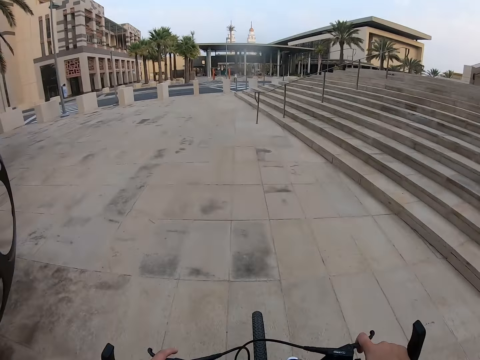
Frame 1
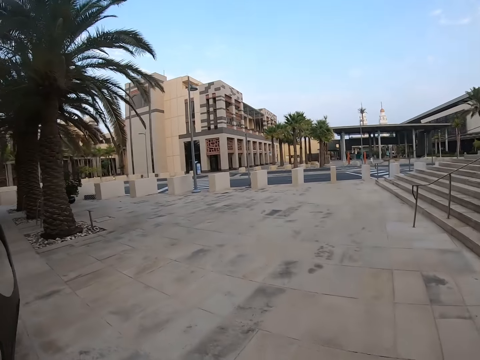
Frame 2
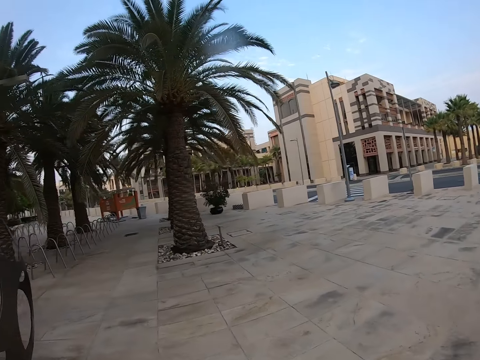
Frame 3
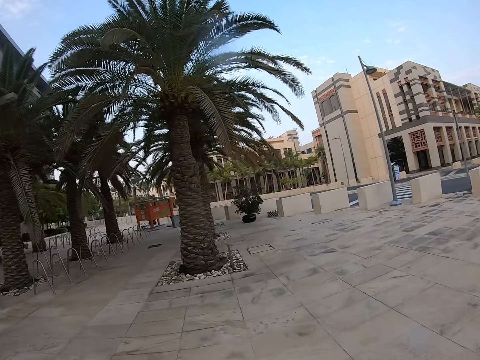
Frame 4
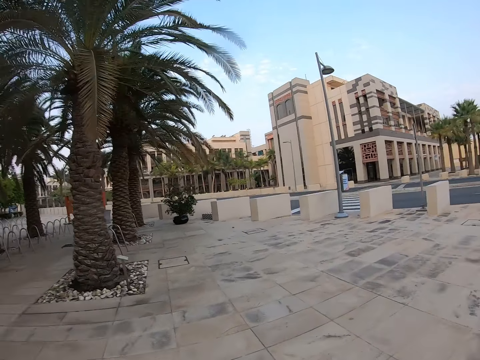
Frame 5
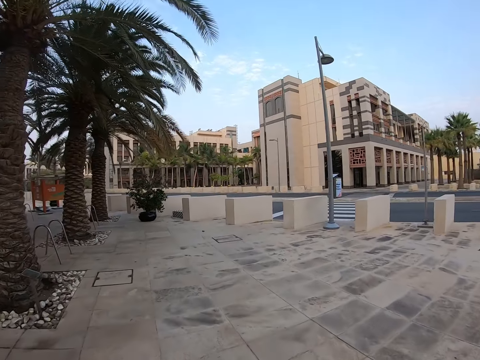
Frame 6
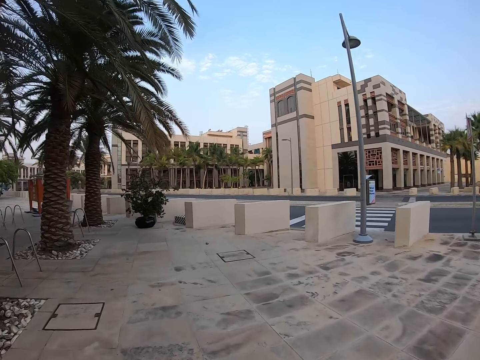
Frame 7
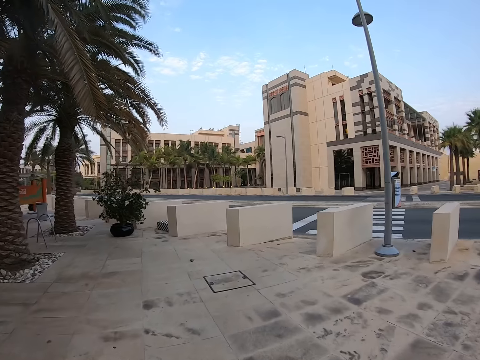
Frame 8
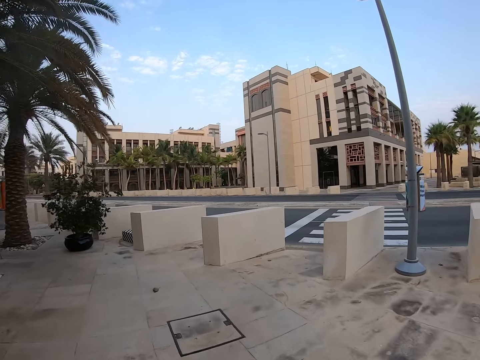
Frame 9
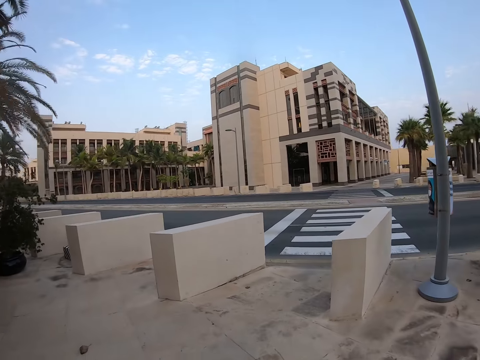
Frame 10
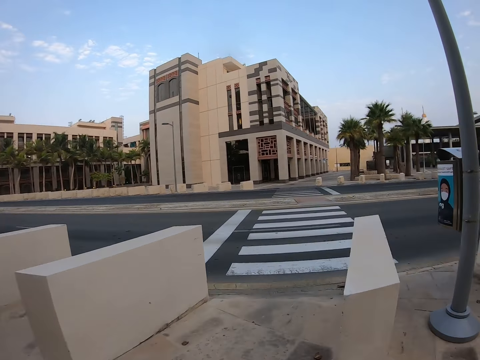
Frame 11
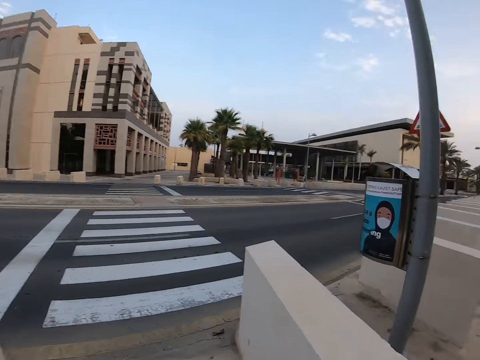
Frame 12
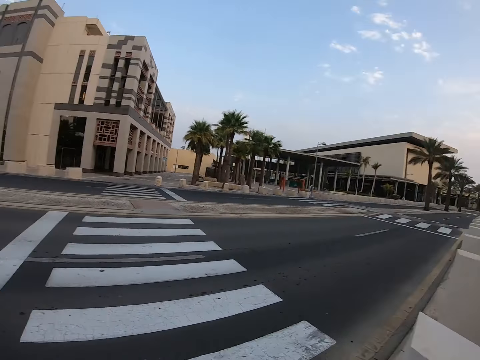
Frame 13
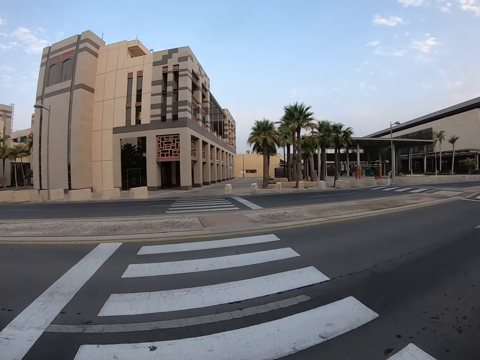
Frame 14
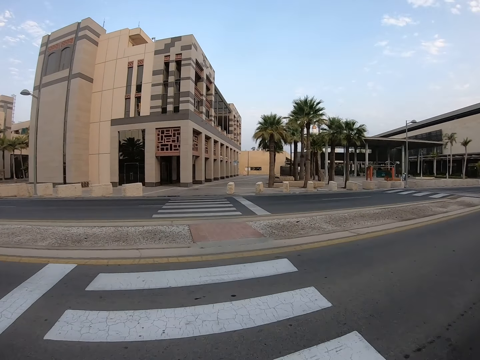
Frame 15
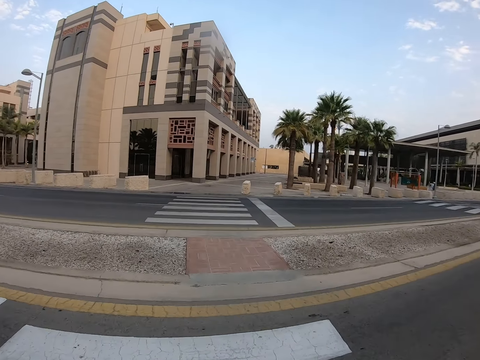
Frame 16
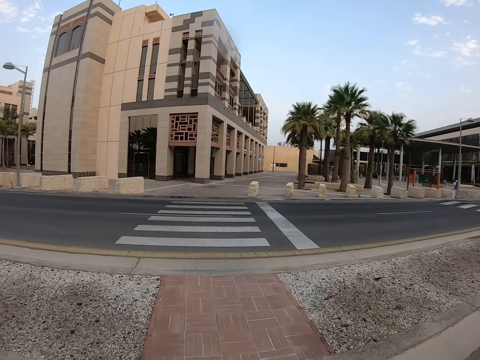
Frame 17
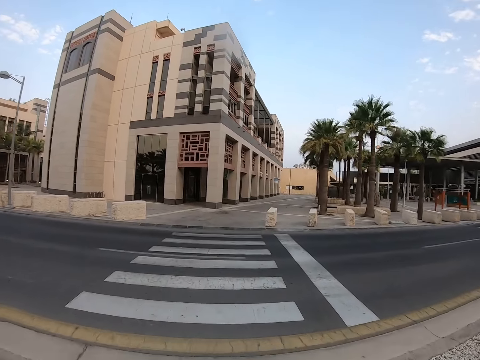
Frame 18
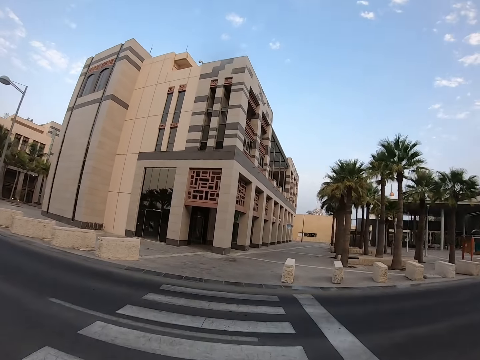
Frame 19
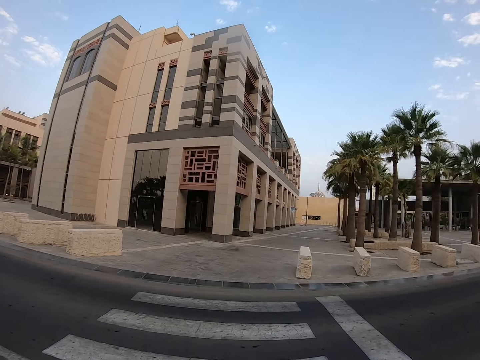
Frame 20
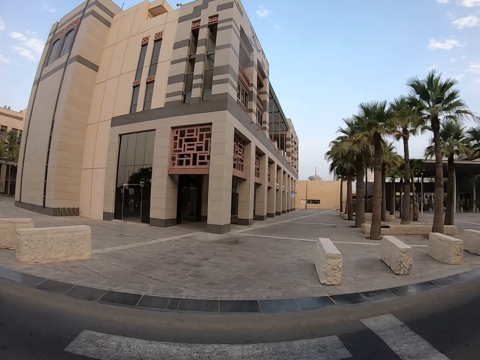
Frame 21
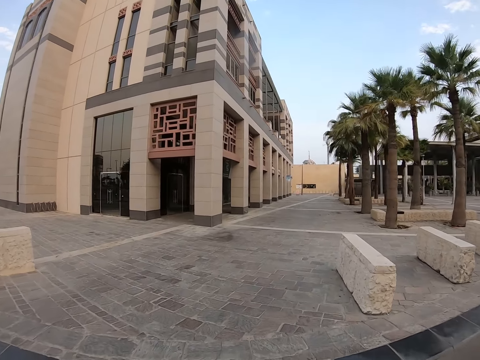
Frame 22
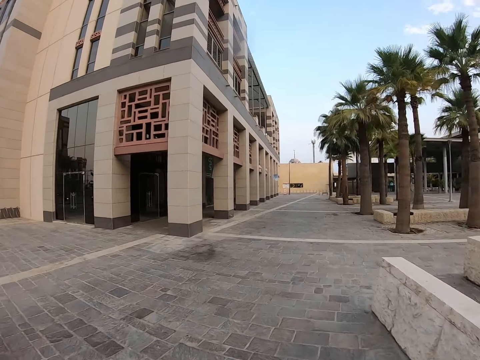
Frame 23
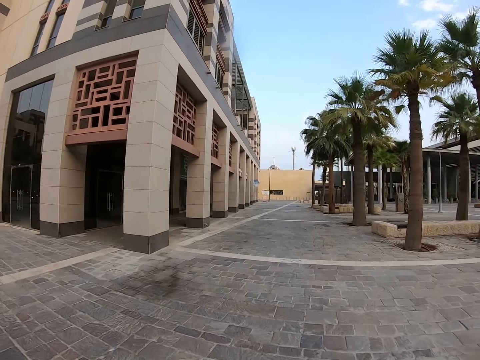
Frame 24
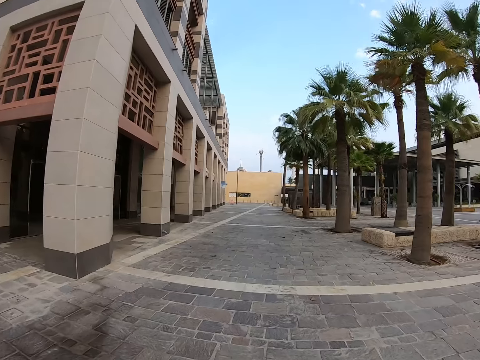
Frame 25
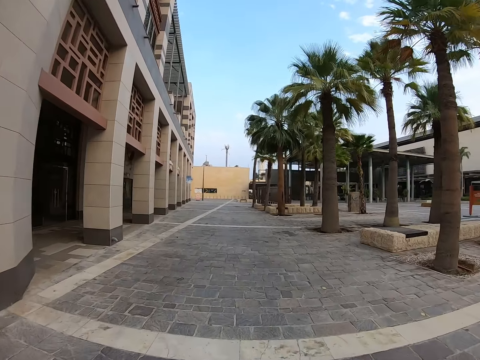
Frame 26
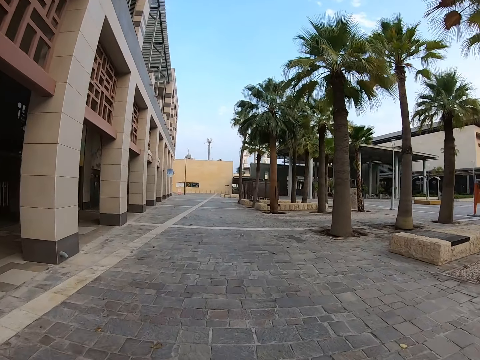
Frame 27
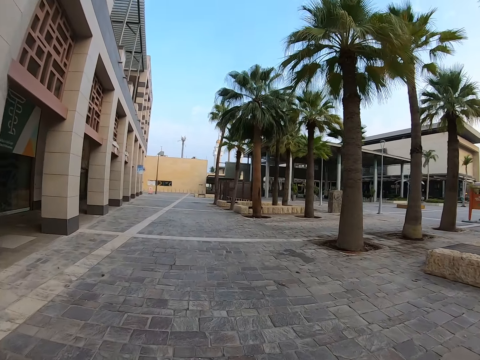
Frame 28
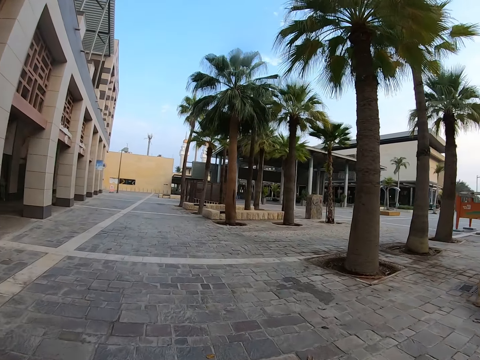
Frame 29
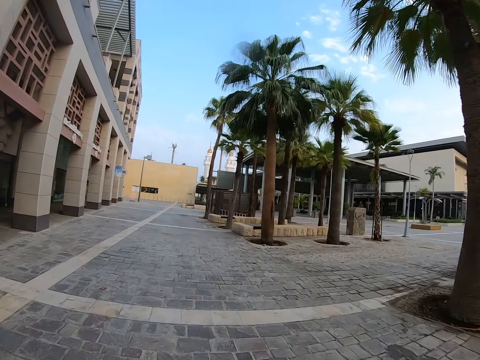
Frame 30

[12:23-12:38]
The camera wearer crosses the road. They ride the bike around the compound.

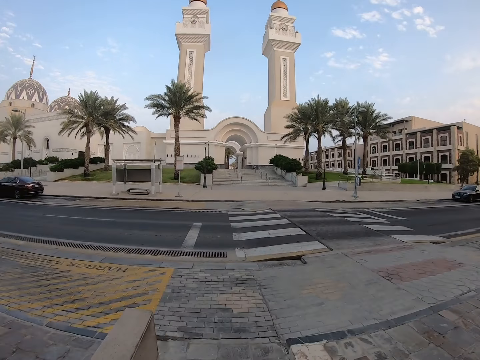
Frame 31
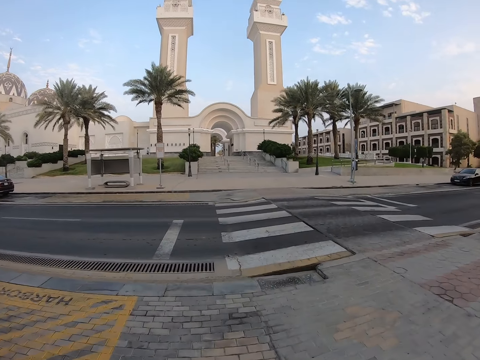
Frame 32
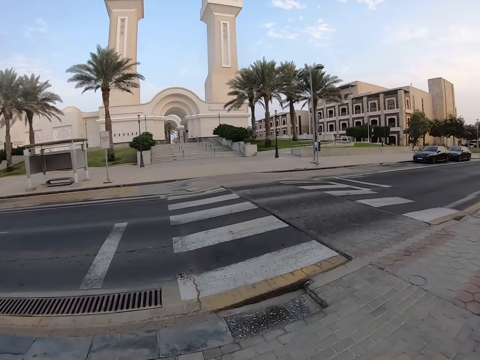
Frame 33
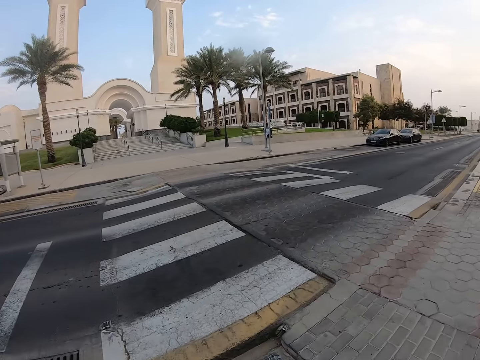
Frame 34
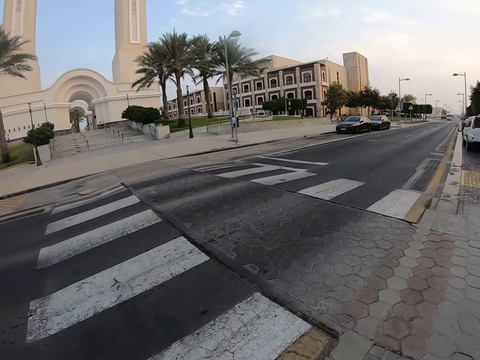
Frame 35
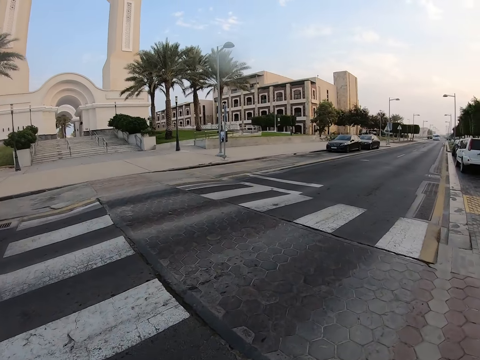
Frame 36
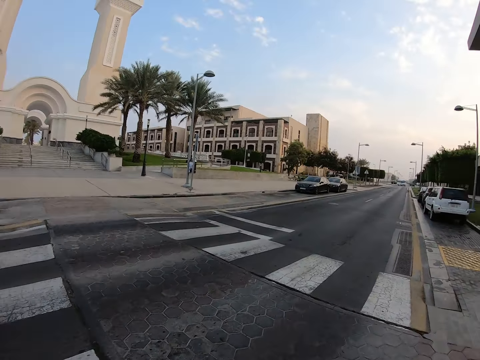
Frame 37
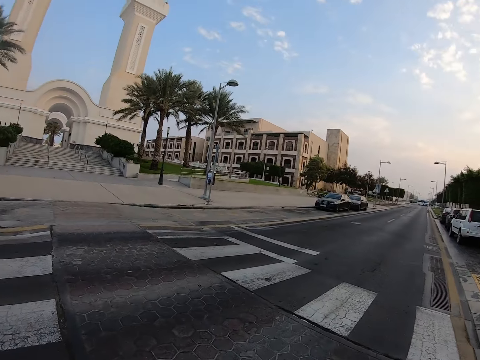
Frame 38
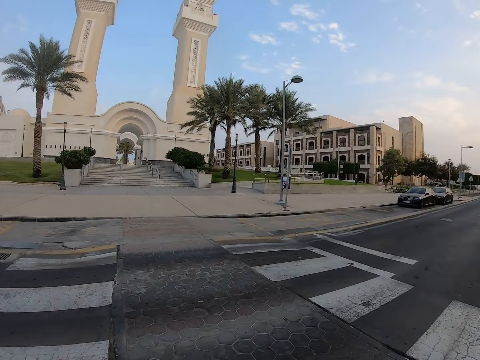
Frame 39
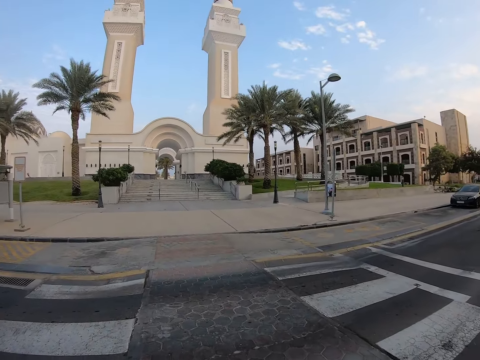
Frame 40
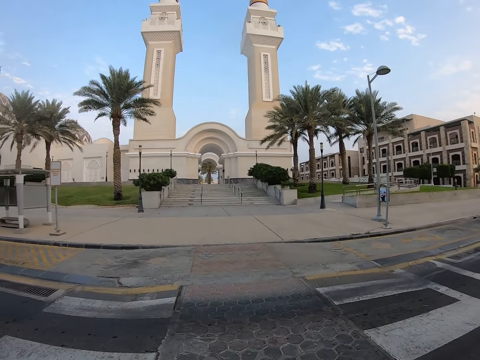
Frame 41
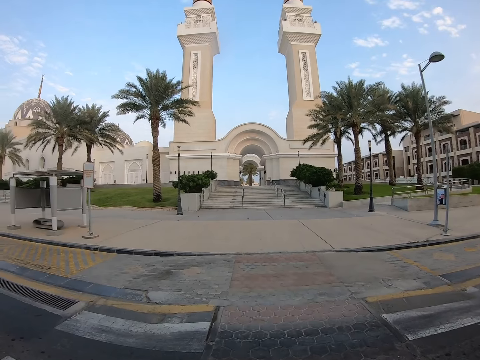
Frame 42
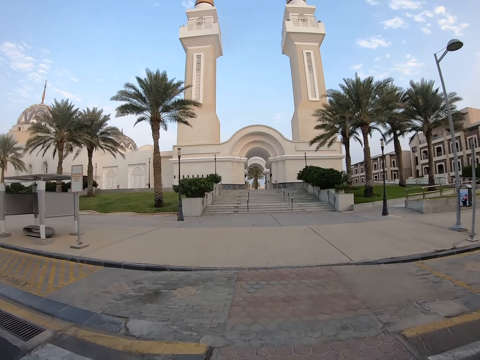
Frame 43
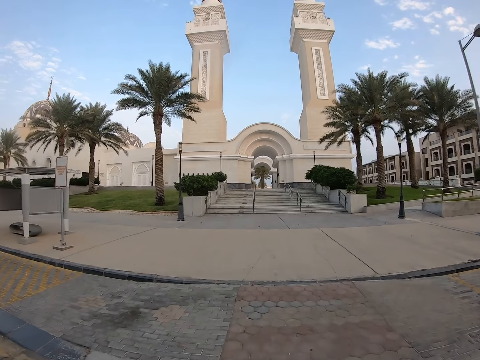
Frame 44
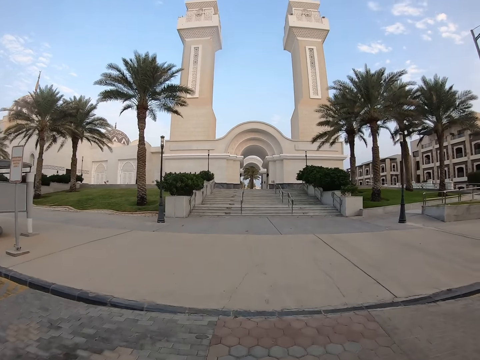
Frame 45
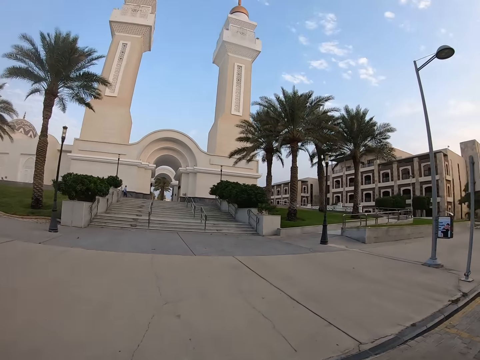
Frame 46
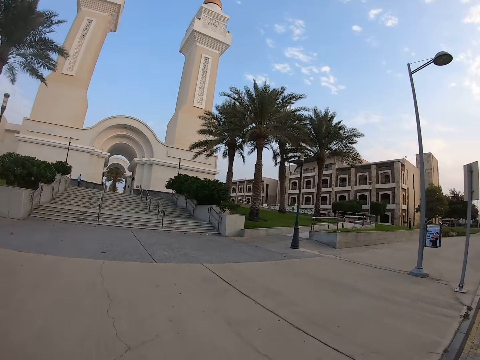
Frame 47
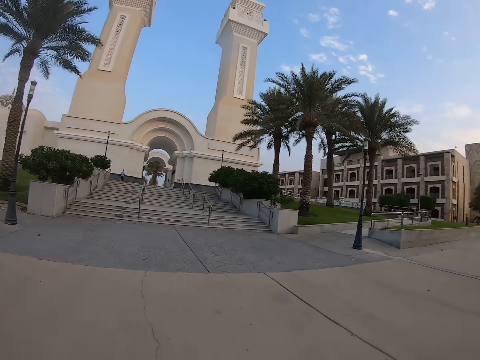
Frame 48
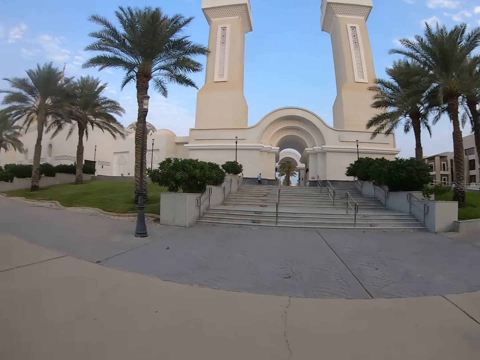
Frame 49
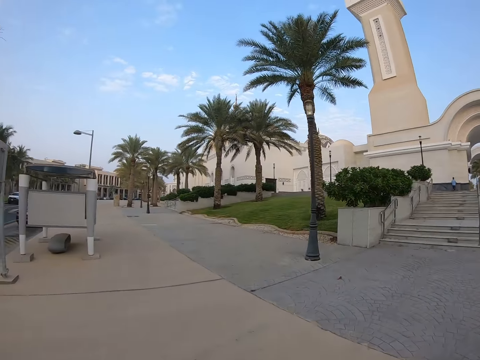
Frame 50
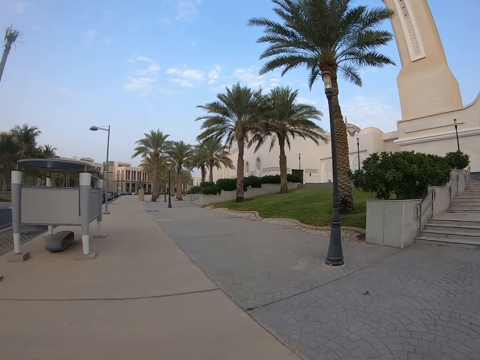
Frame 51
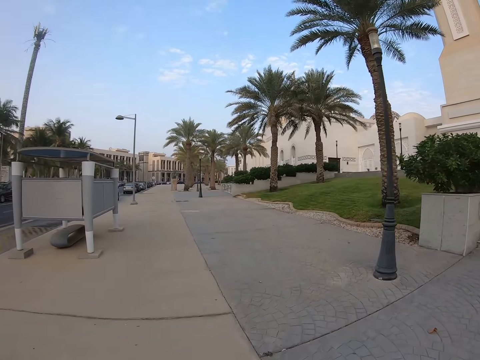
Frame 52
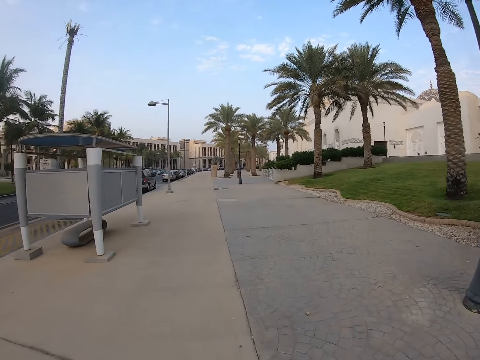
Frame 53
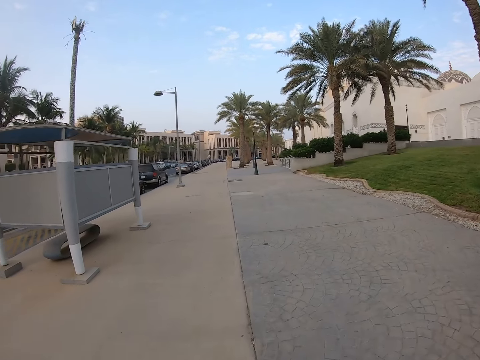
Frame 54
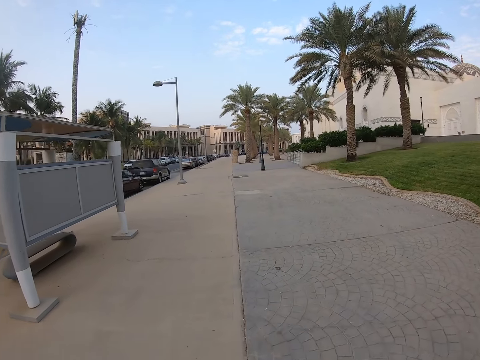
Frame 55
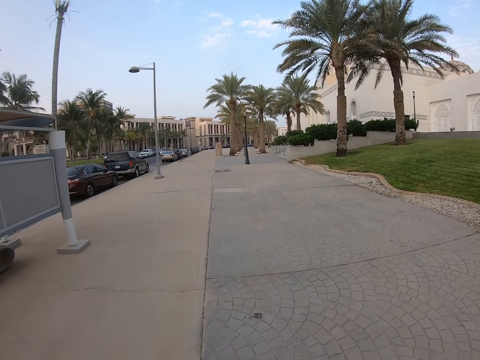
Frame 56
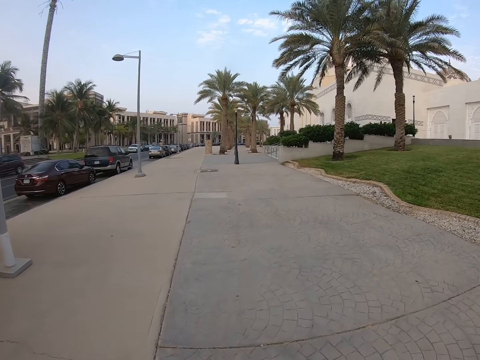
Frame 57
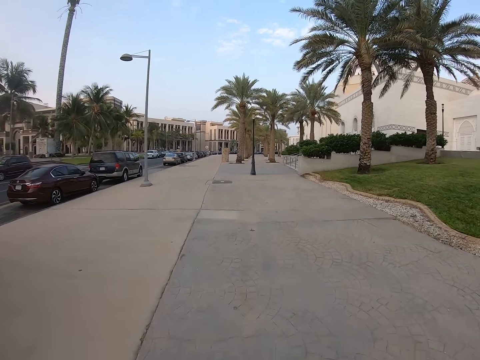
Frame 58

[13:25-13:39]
The camera wearer crosses the road riding the bike. They look around the compound.
